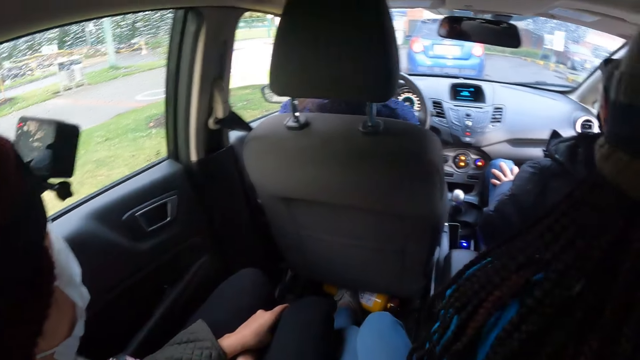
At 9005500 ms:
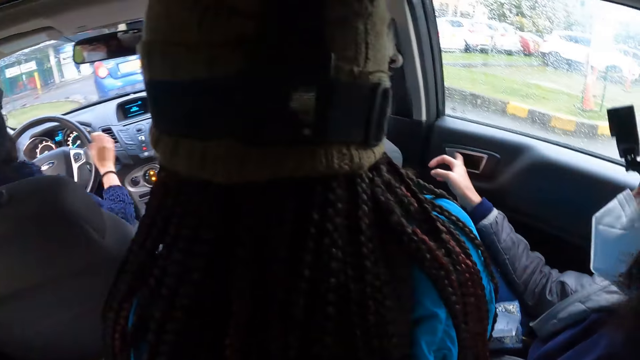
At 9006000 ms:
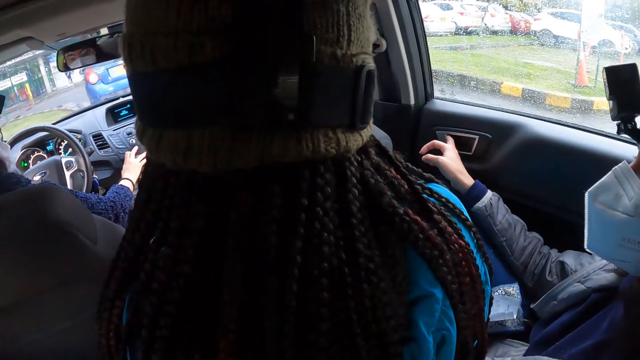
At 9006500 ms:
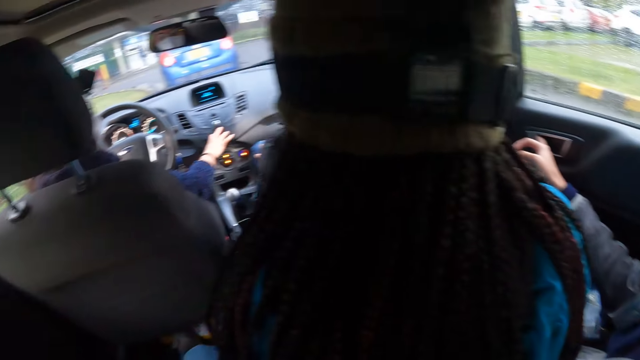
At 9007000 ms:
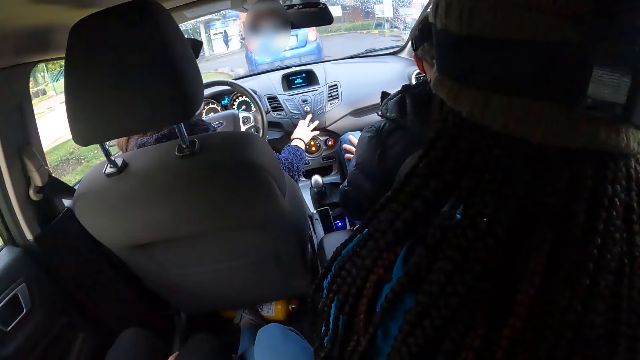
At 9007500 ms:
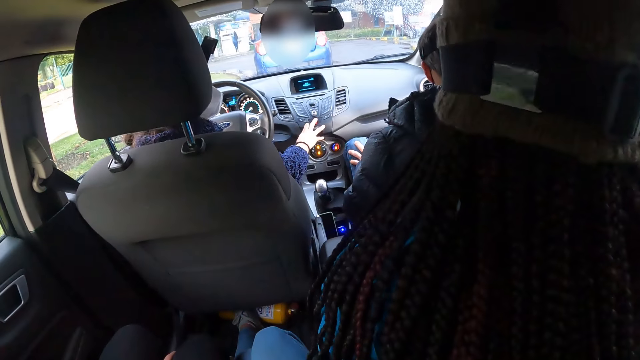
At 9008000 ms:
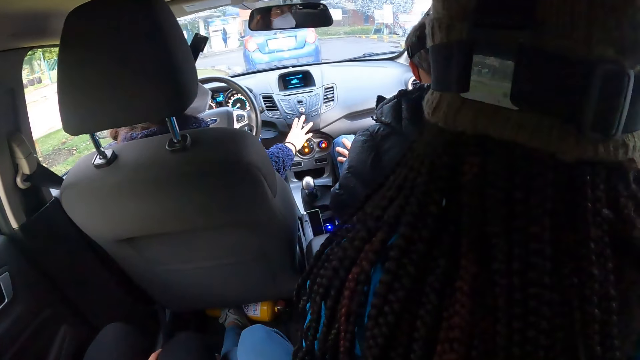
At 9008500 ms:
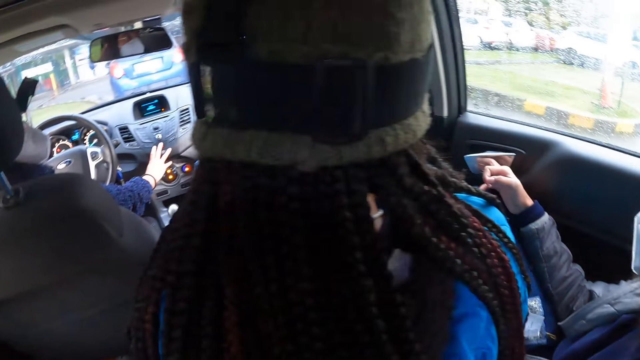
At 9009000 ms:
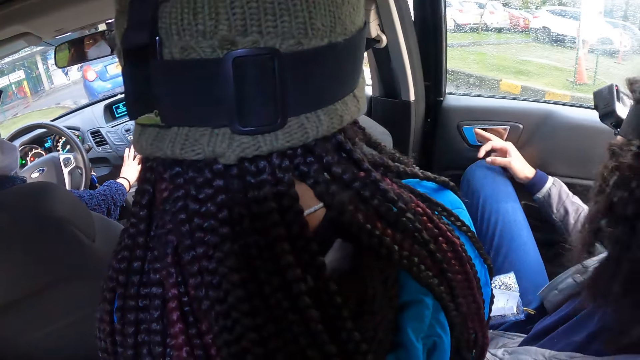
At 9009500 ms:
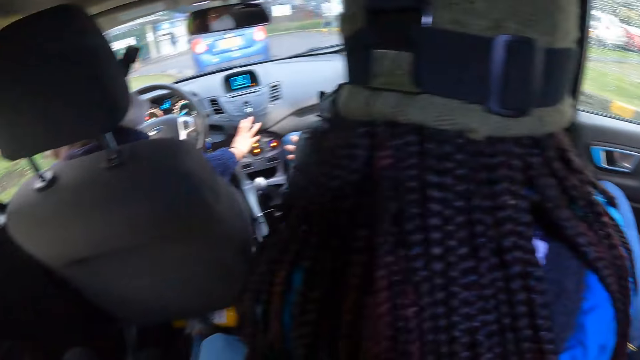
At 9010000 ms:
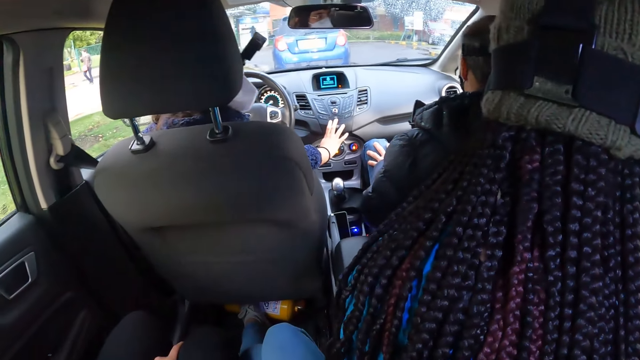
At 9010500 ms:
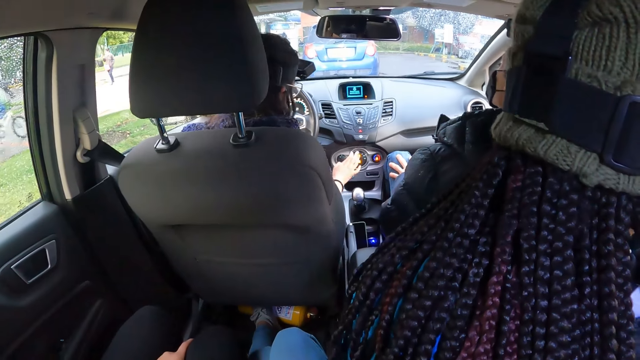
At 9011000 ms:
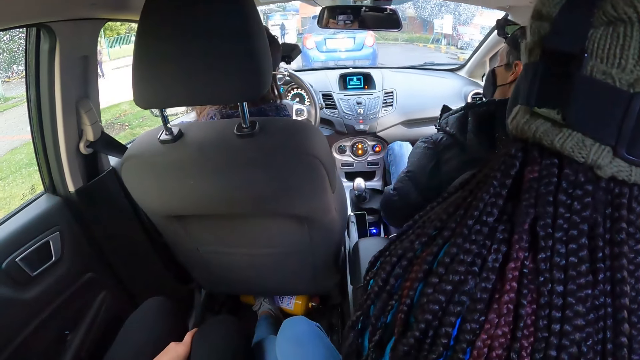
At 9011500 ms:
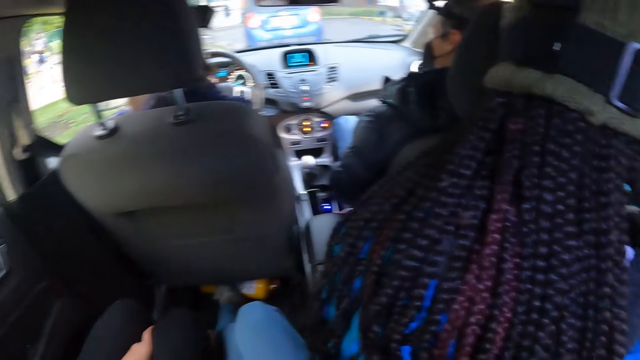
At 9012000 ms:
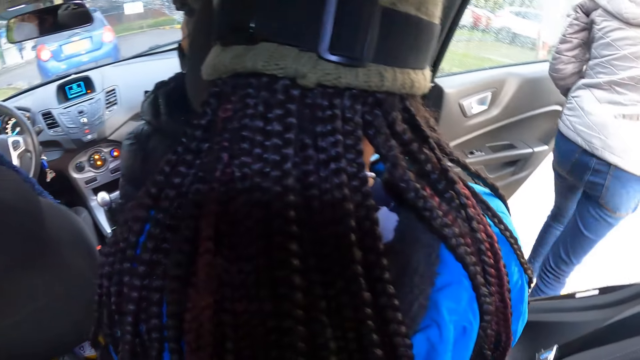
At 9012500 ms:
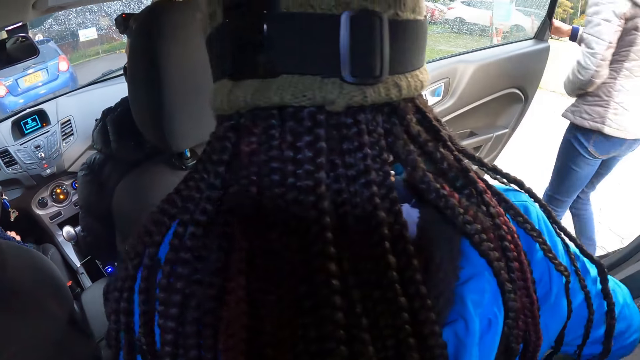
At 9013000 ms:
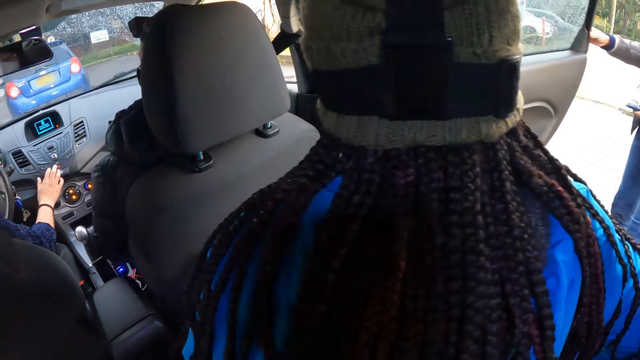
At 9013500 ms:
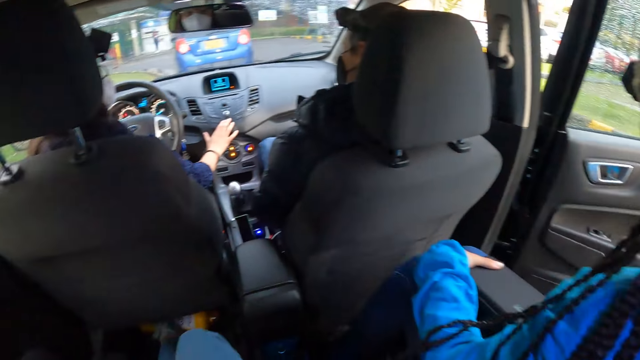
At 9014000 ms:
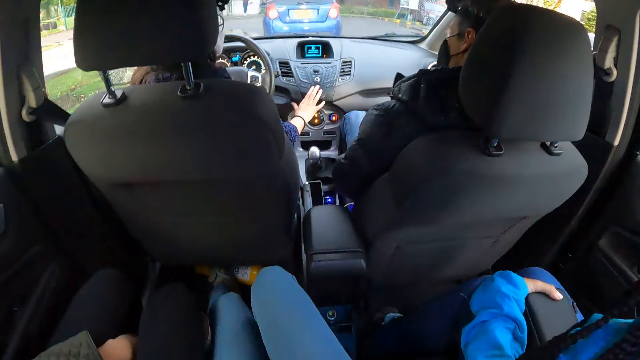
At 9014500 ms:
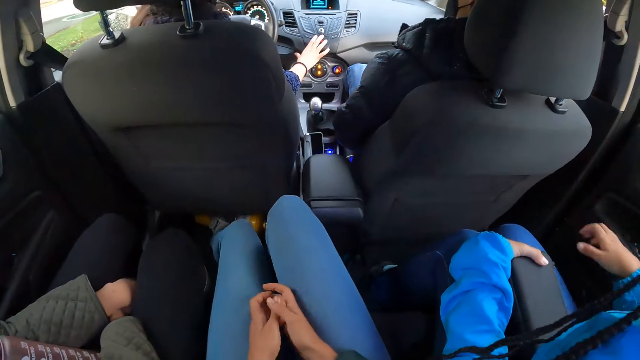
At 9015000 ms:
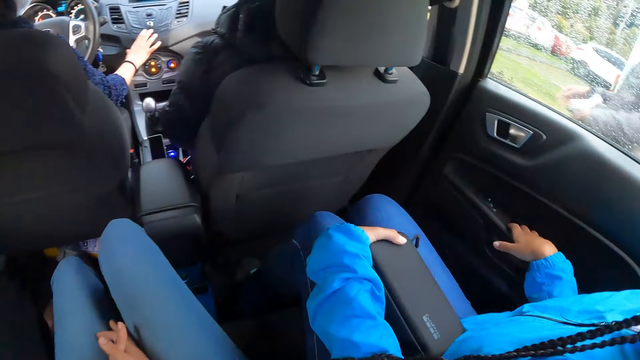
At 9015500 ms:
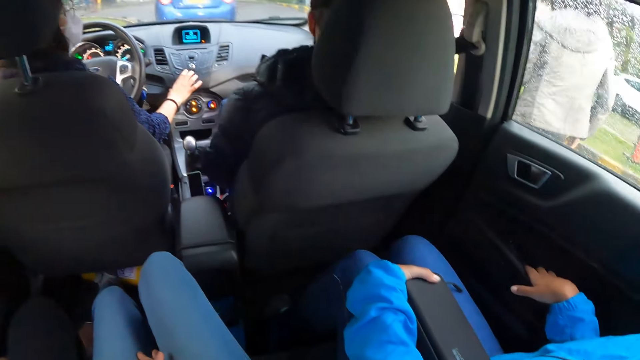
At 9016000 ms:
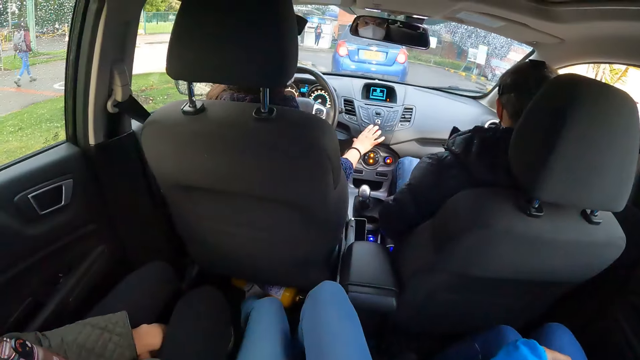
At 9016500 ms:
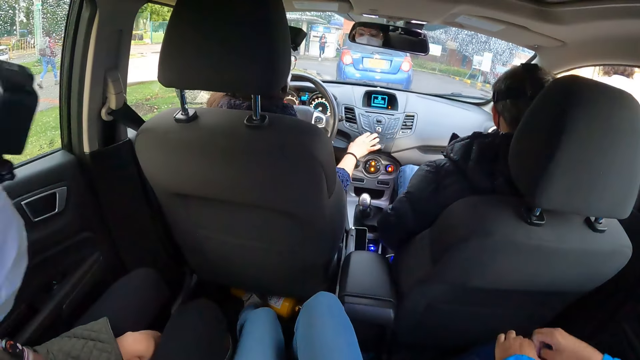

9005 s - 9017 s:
The woman presses a button in the car with her right hand. Another woman opens a door with her right hand. The other woman steps out from the car and closes the door with her right hand.

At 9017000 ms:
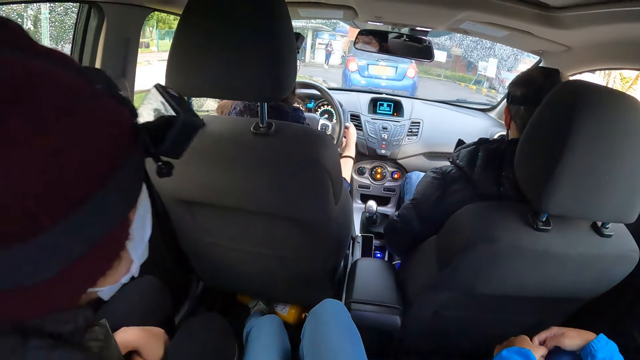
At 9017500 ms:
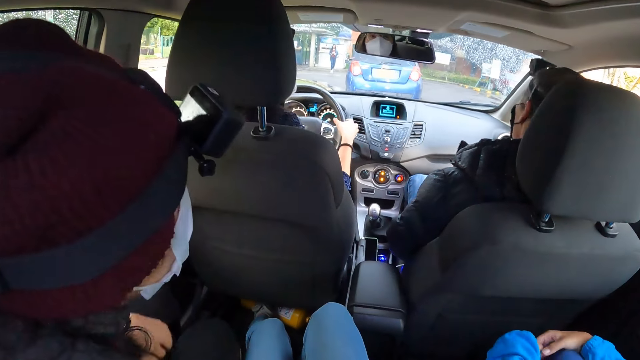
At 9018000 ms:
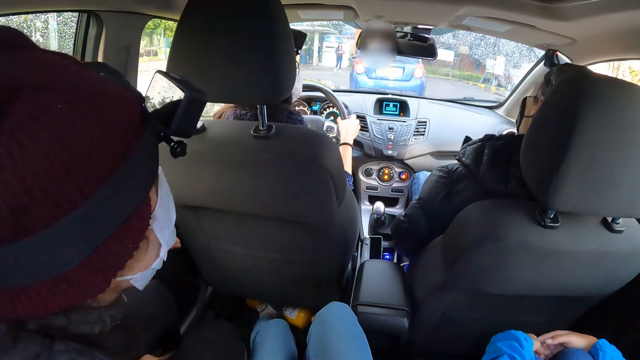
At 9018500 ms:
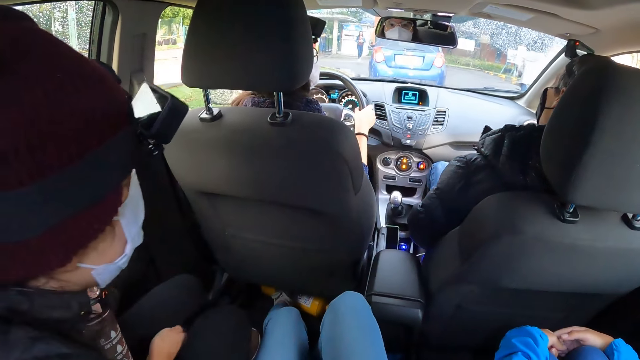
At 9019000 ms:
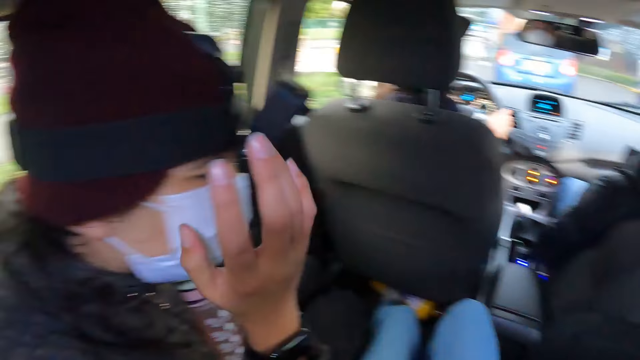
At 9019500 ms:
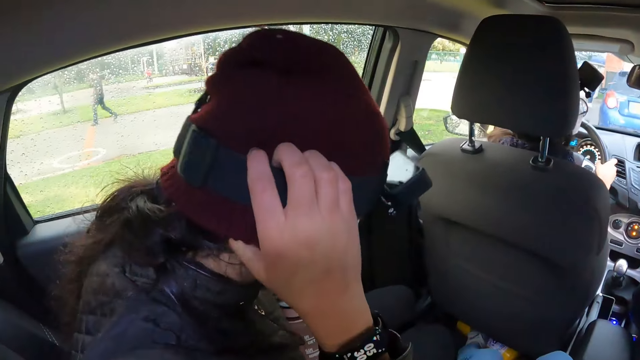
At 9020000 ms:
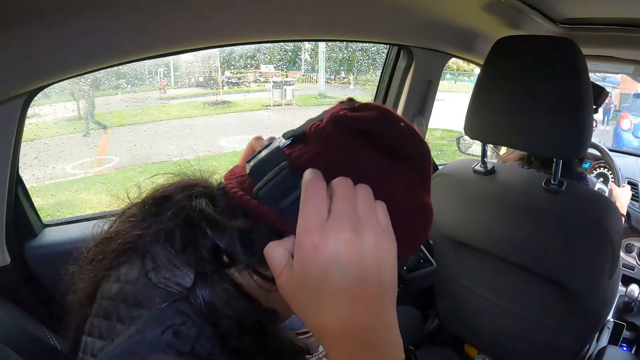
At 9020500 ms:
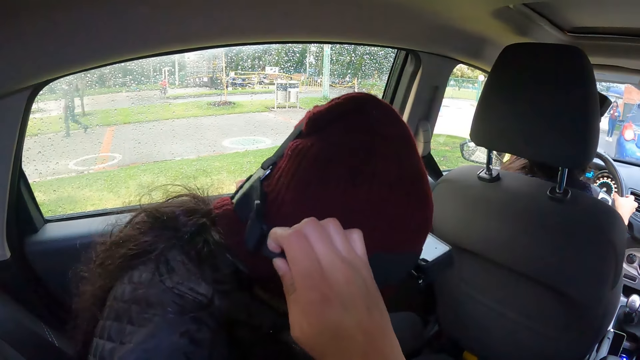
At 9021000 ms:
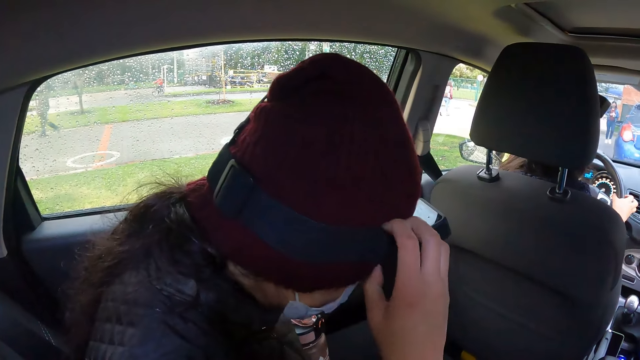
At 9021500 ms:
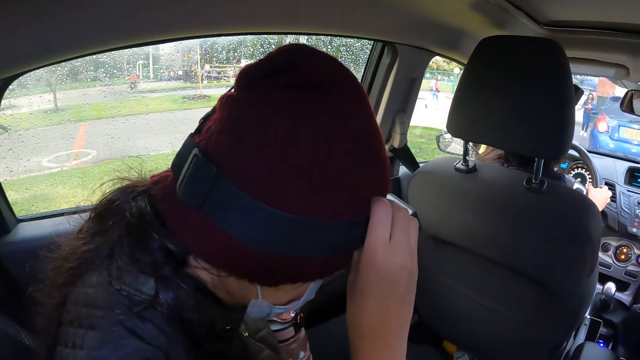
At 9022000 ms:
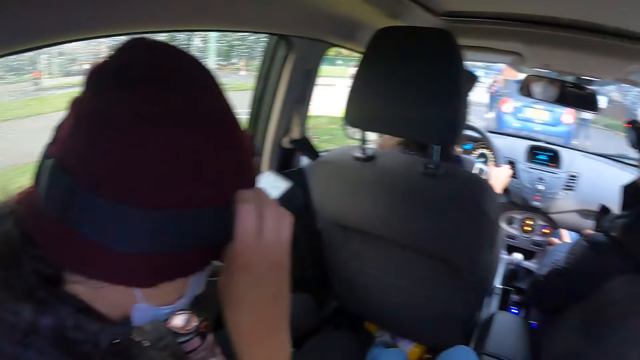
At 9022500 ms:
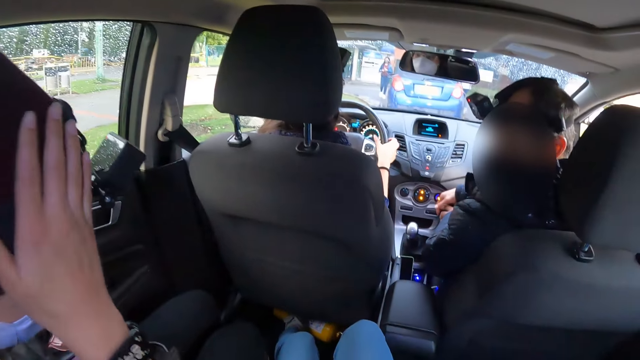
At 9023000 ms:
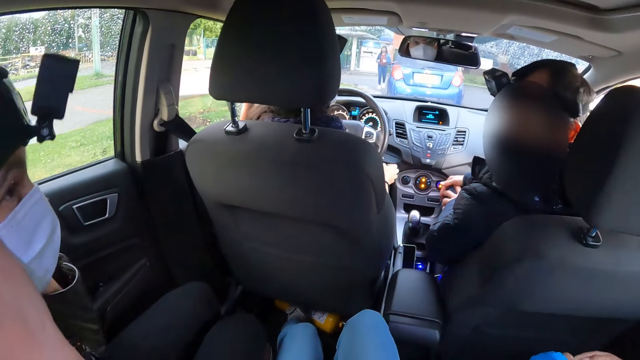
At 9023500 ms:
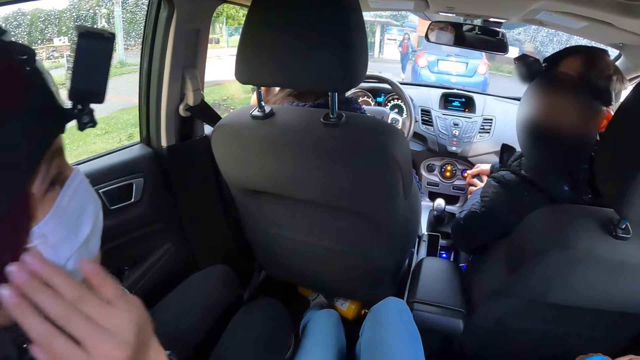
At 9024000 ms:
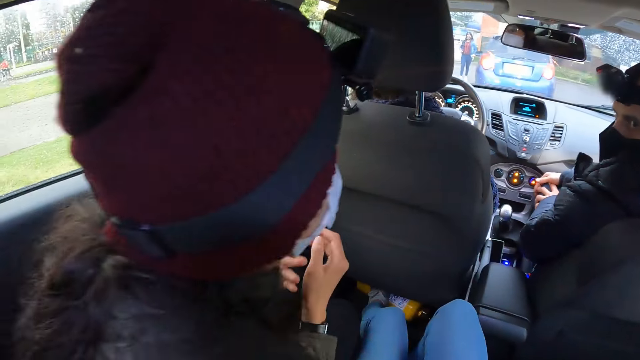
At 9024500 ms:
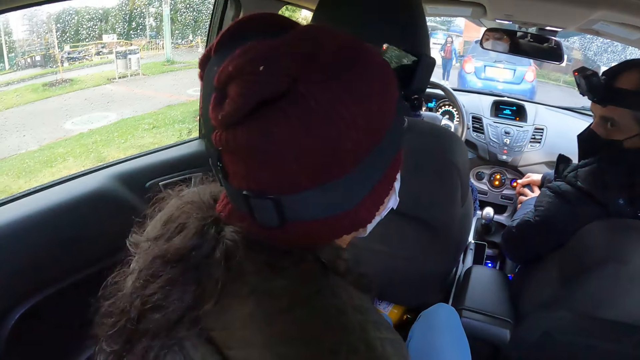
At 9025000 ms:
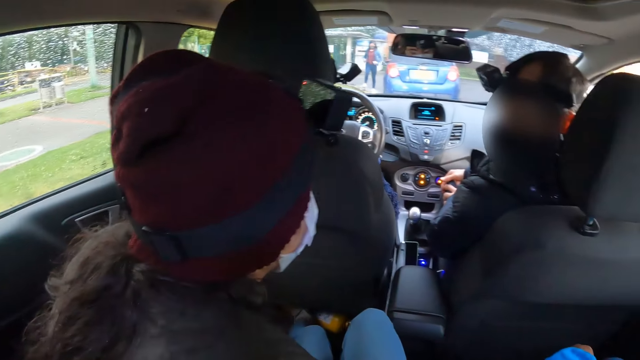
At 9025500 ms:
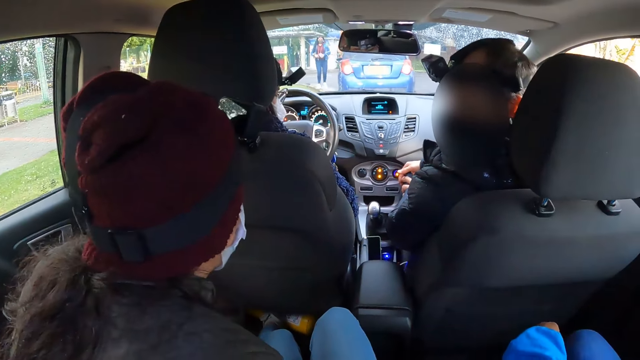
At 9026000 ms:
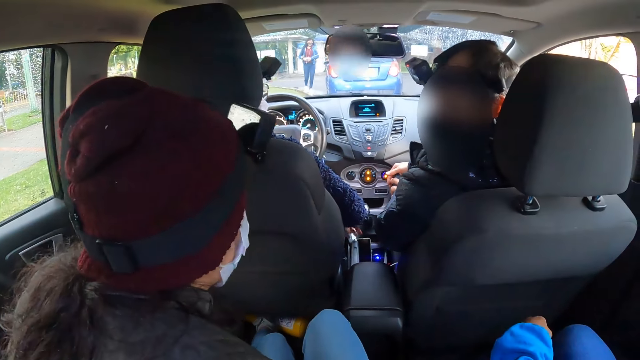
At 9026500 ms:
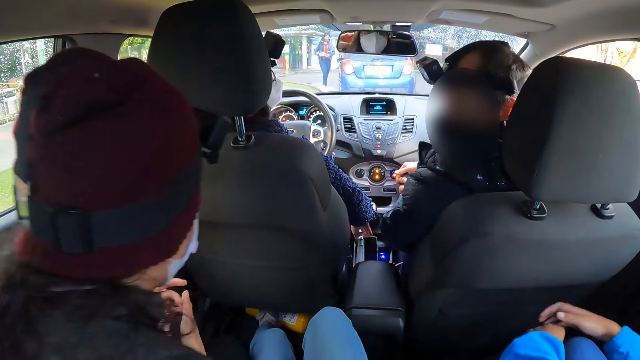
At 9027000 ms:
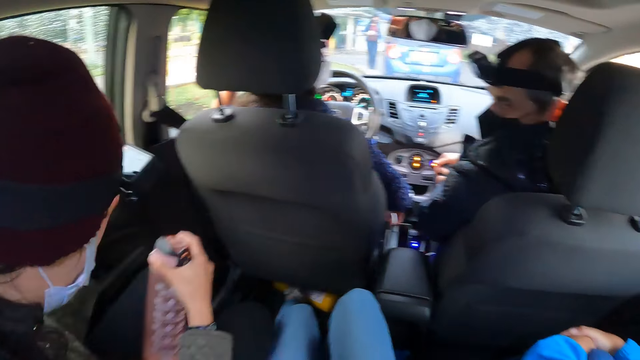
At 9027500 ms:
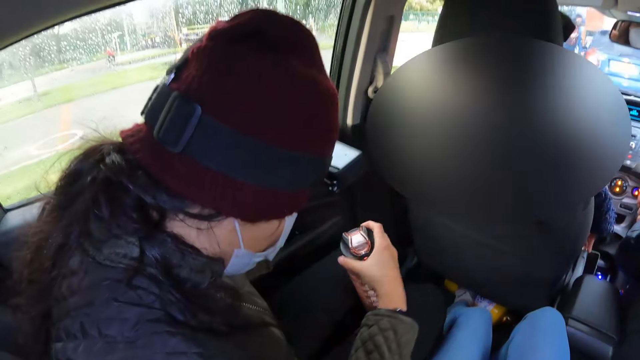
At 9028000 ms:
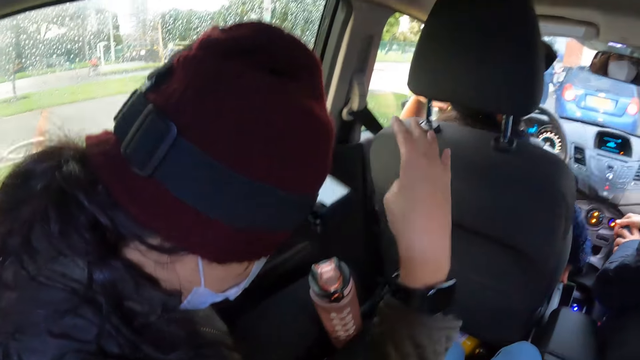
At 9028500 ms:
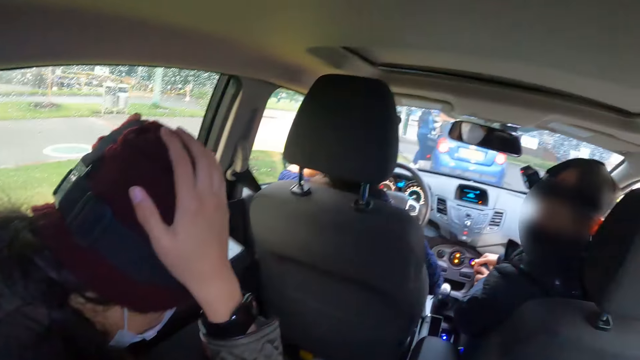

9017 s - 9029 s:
A woman adjusts a head camera on her head with both hands. Another woman interacts with the first woman. The first woman moves a water bottle with her right hand.
